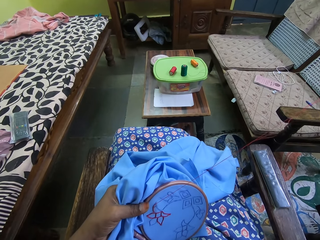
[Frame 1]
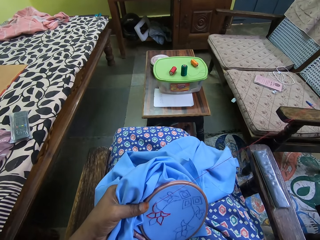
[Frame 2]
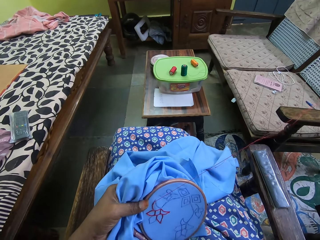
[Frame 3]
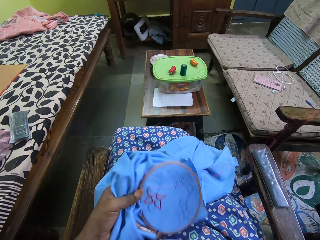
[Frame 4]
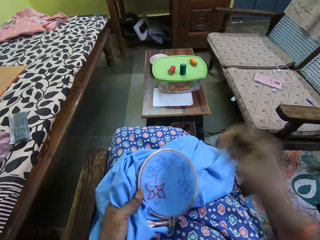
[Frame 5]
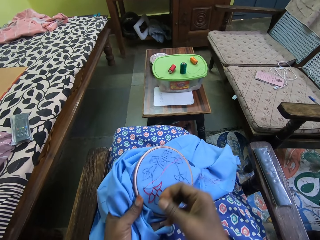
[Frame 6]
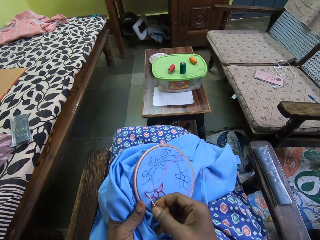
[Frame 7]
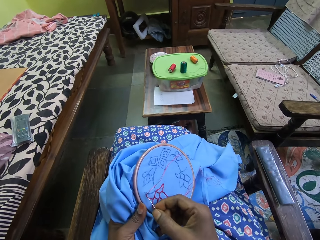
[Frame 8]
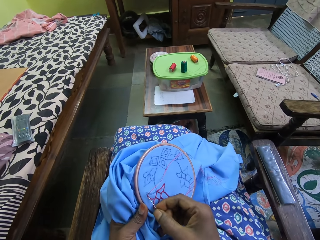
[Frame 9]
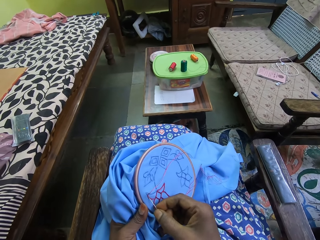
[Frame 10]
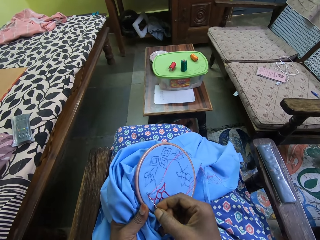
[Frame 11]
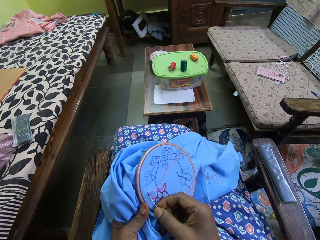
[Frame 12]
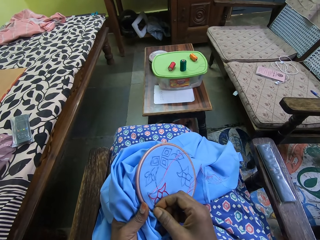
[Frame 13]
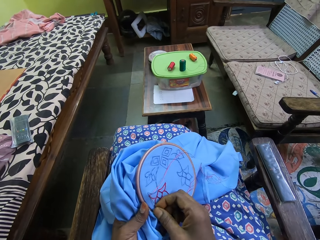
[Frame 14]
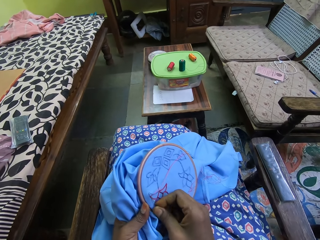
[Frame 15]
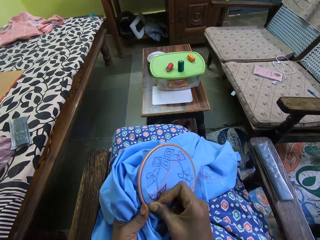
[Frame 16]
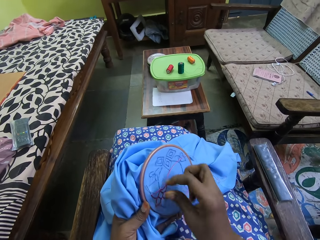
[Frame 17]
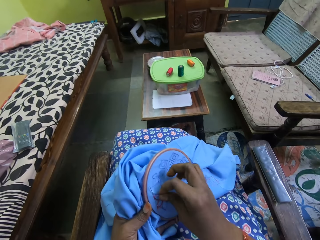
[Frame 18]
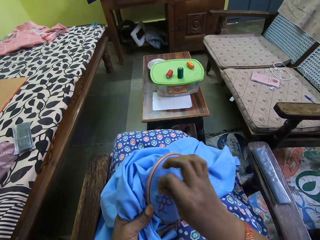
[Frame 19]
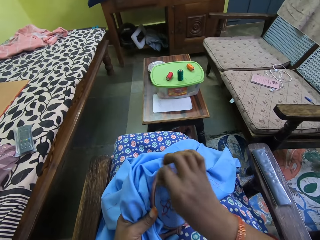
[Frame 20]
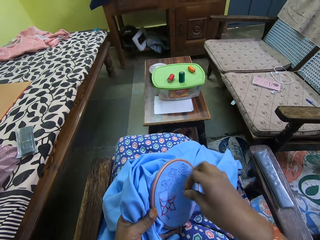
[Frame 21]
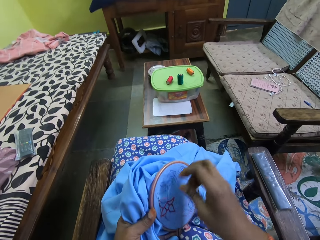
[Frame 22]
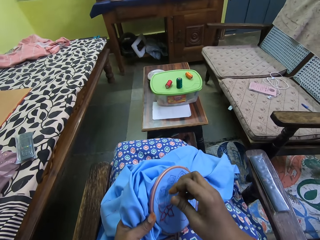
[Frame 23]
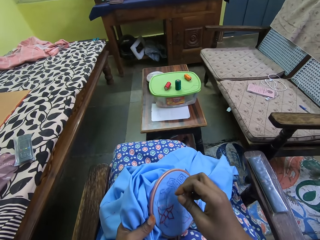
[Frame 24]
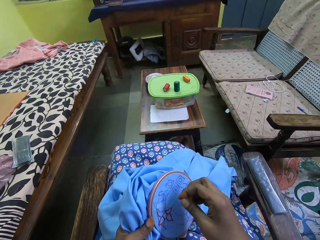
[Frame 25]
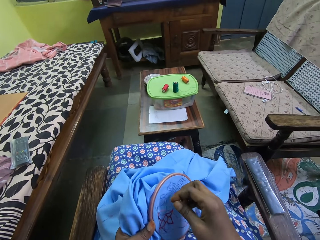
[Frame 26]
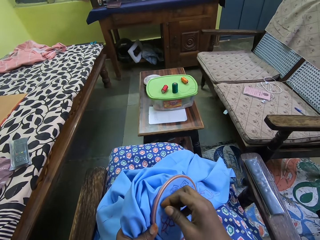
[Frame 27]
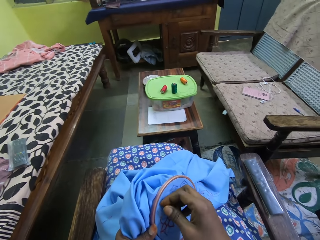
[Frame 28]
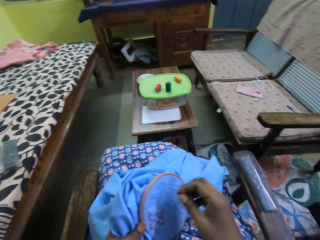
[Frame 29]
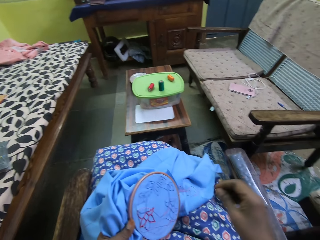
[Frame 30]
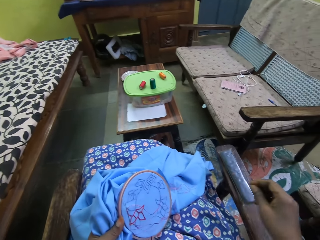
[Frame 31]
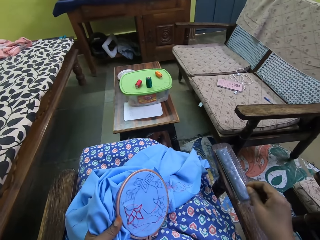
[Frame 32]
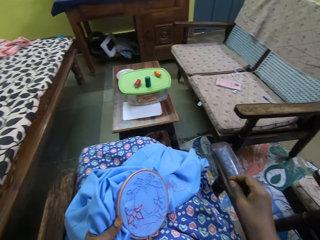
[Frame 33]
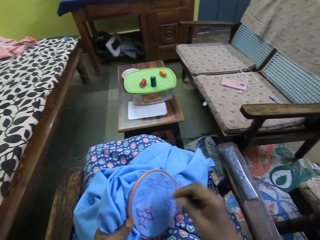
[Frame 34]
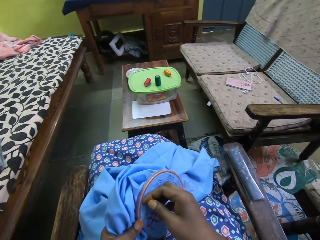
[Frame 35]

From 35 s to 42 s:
The camera wearer is sewing a piece of cloth.

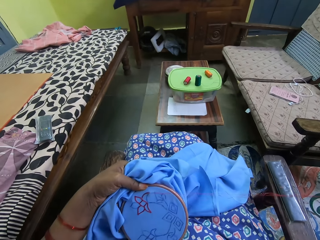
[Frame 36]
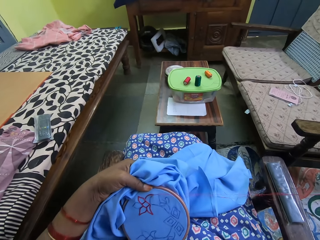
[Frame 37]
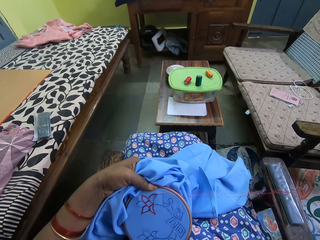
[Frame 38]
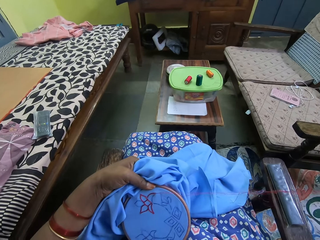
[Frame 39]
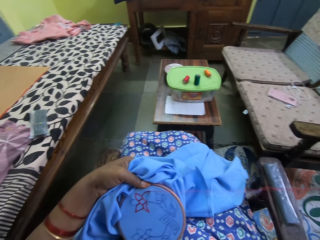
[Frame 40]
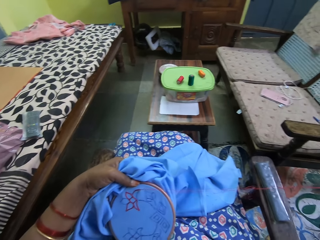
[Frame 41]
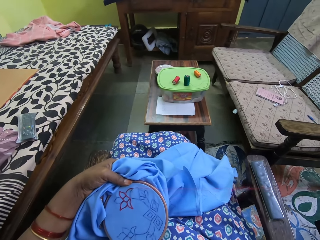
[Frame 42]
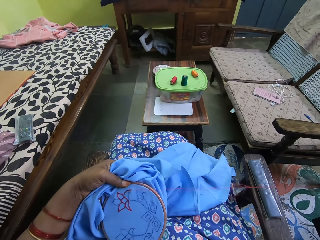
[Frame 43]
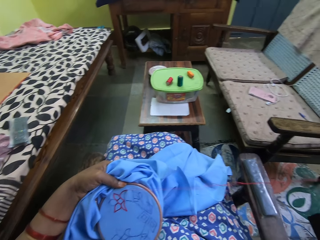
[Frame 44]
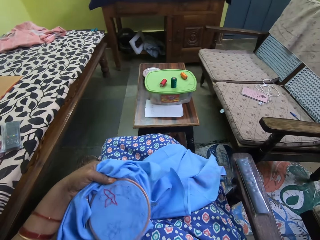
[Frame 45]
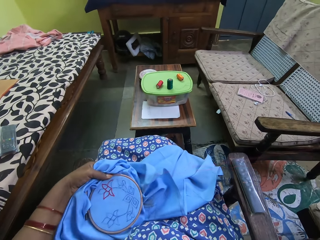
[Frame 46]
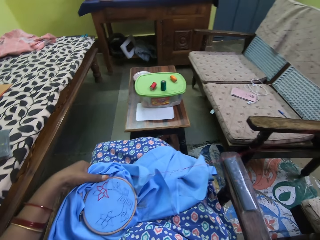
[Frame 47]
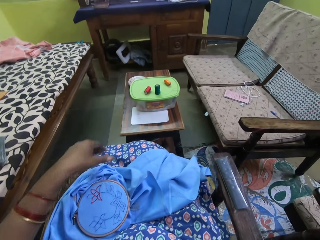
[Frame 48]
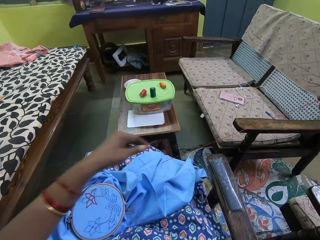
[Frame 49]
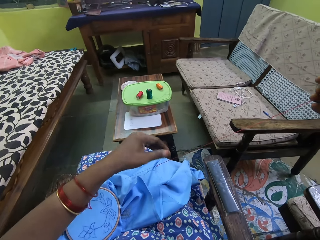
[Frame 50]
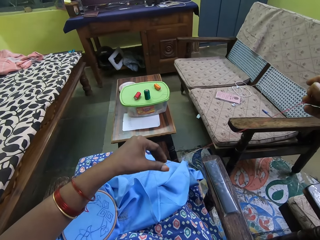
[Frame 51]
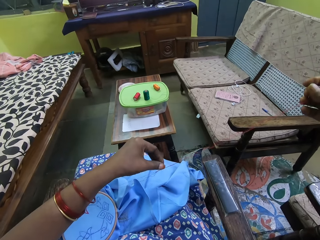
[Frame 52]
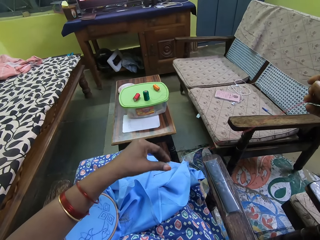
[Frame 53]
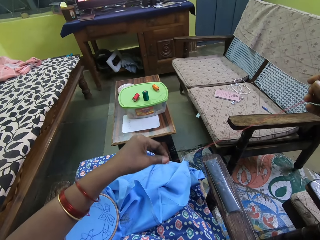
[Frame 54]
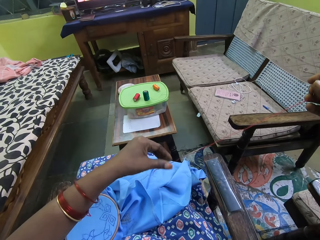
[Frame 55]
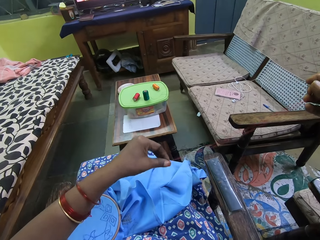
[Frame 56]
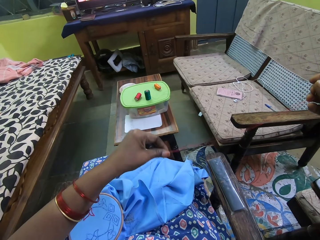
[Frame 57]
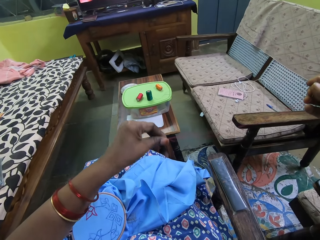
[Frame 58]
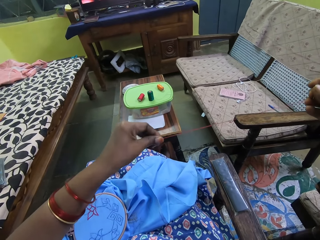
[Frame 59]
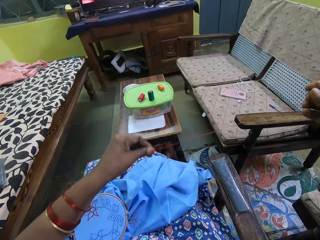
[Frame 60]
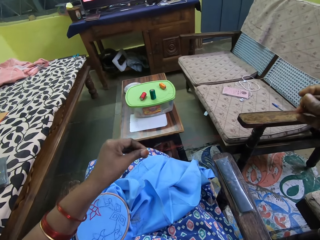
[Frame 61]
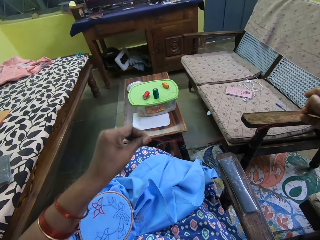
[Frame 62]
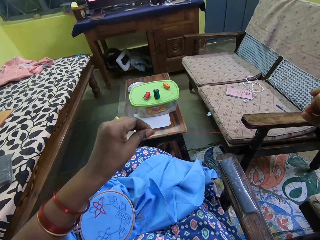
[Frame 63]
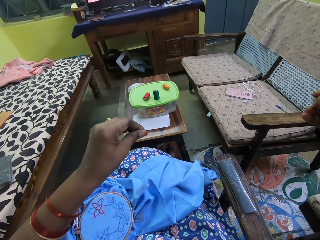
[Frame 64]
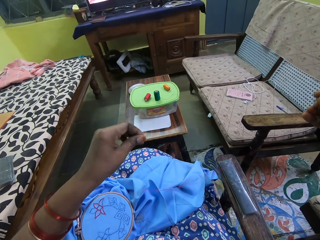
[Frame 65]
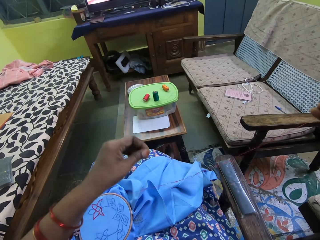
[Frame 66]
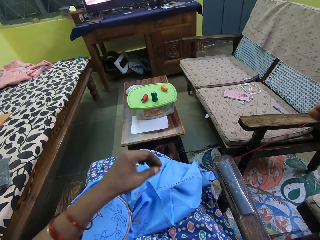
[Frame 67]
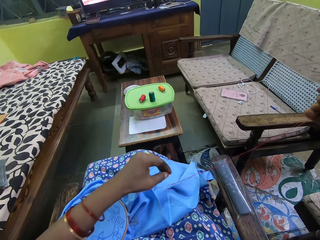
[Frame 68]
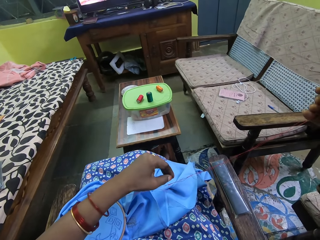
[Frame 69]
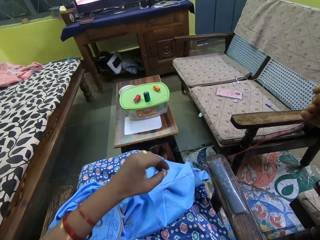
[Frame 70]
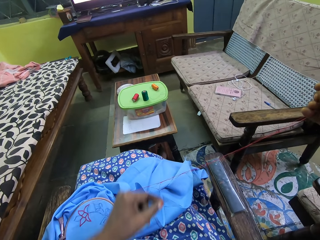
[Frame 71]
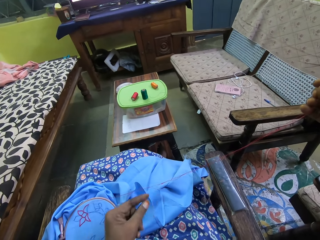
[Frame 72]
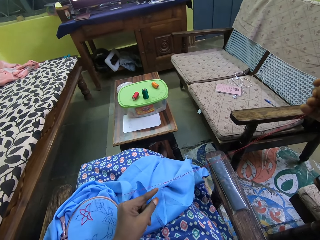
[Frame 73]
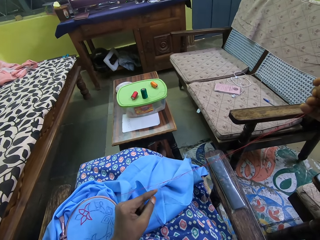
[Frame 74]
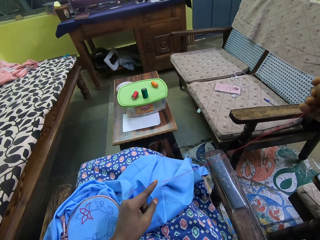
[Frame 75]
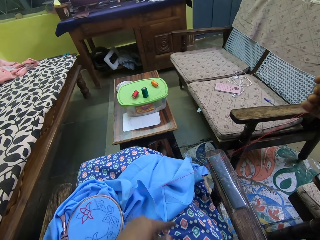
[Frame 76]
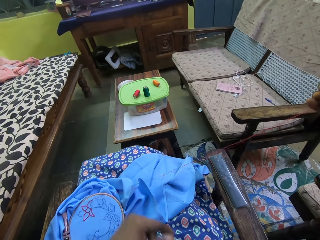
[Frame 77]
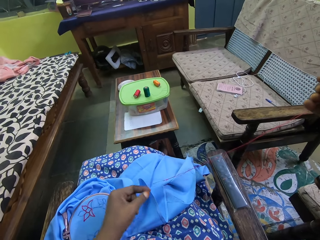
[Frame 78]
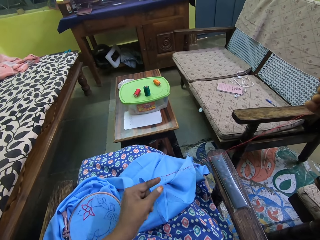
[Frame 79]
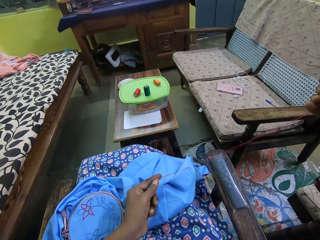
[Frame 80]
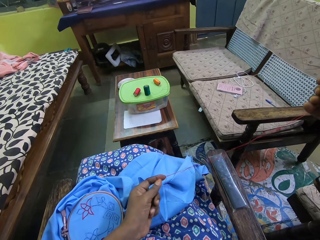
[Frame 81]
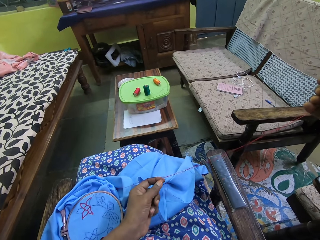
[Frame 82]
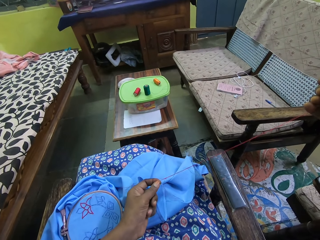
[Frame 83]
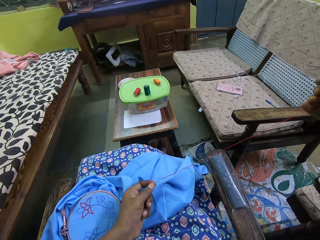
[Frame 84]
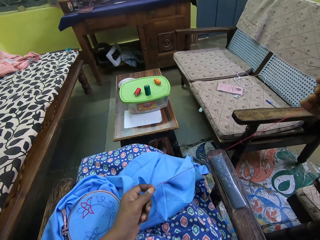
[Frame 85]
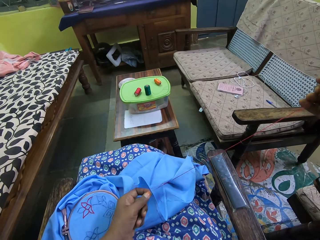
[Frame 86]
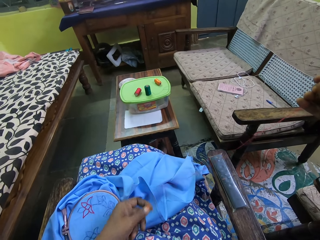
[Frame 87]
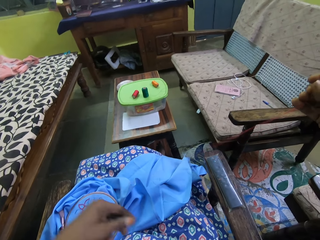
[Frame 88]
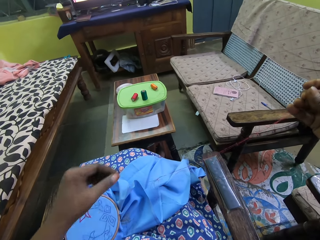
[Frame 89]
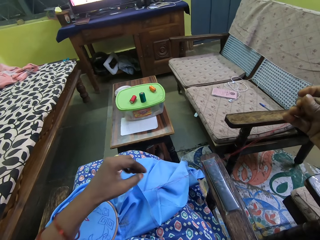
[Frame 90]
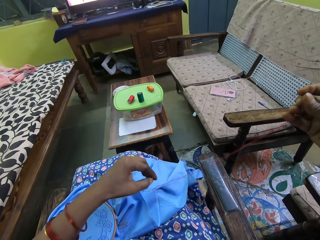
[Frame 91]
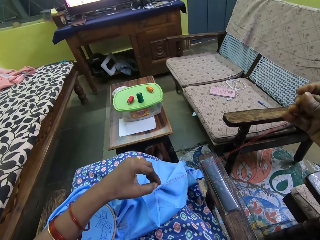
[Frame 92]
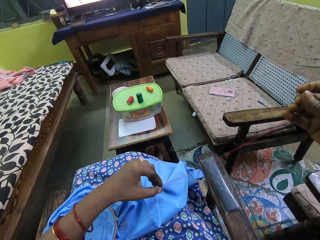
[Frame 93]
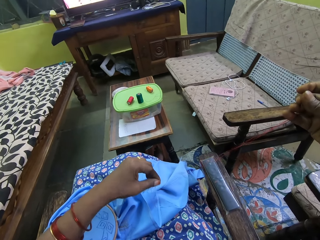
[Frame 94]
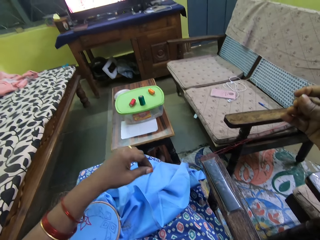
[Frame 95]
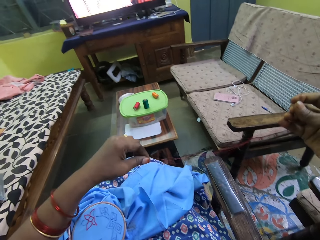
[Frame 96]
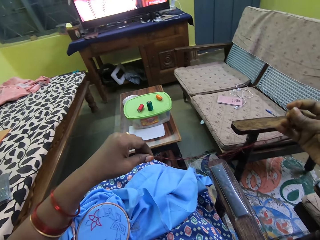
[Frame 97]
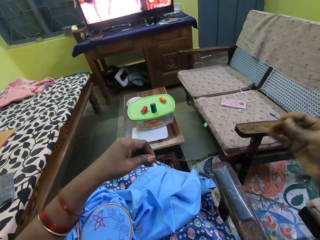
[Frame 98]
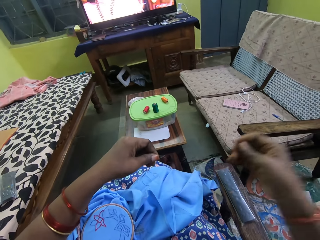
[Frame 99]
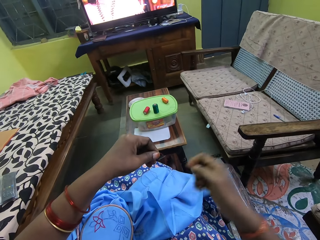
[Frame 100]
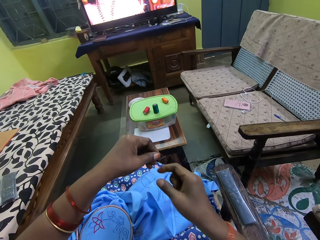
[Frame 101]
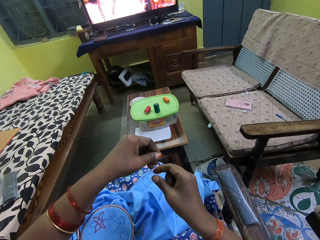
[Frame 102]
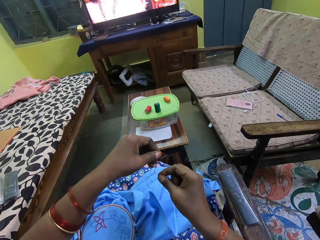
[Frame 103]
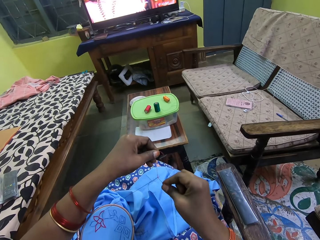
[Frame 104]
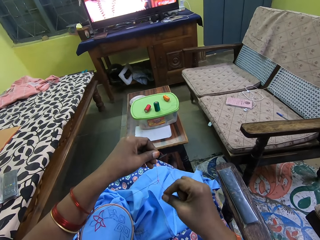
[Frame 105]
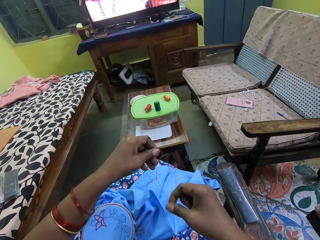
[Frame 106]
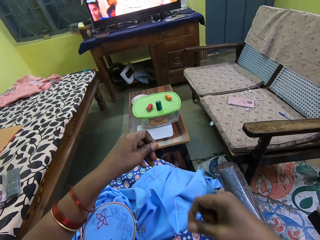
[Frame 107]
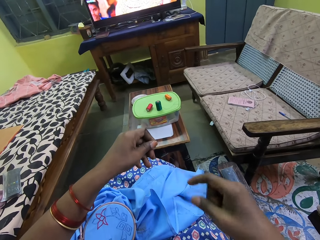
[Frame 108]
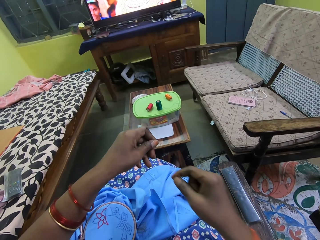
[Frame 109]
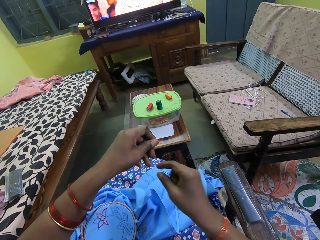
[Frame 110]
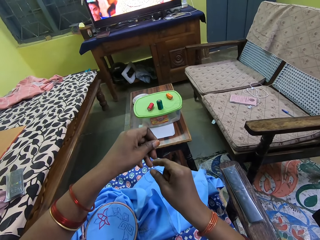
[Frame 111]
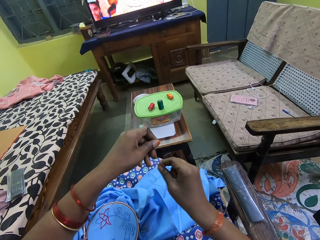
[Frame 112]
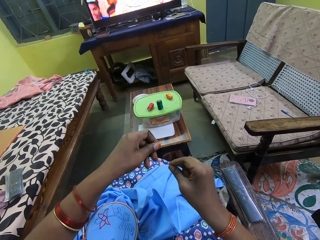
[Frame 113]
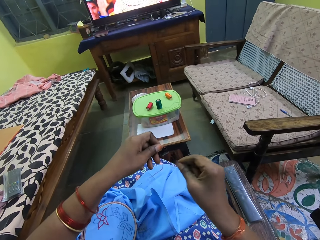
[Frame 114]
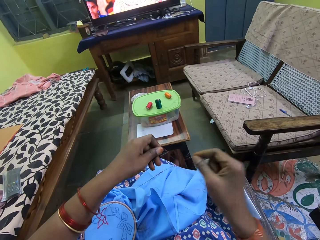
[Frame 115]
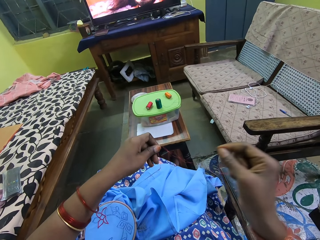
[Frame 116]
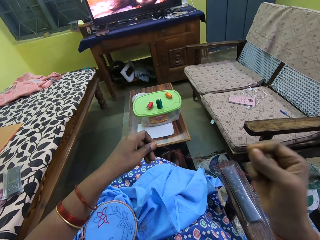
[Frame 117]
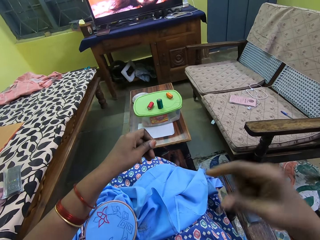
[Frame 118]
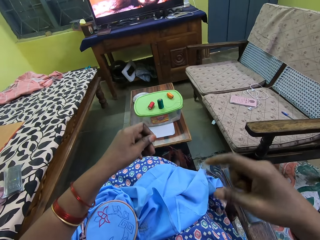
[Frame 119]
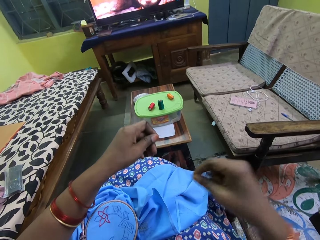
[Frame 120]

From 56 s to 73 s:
The camera wearer drops the fabric on her lap with her left hand. She holds the thread with her left hand. She touches the thread with her left hand. She pulls the thread with her left hand. She holds the thread with her left hand. She pulls the thread with her right hand. She does it again.
